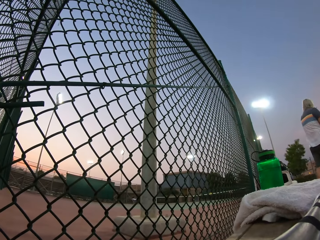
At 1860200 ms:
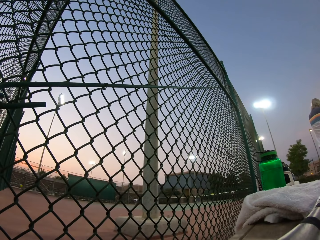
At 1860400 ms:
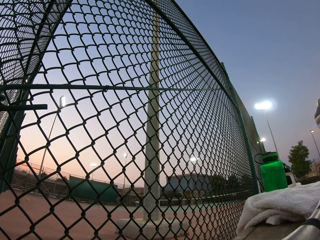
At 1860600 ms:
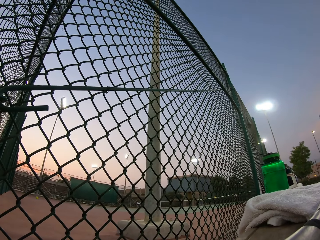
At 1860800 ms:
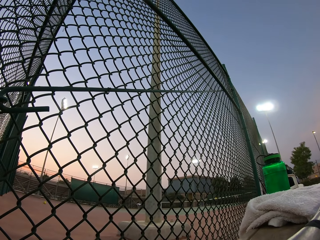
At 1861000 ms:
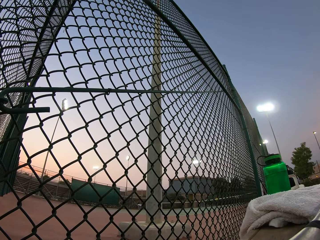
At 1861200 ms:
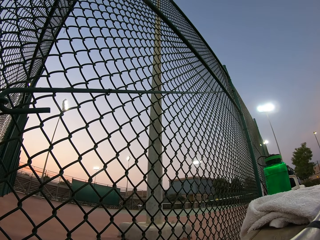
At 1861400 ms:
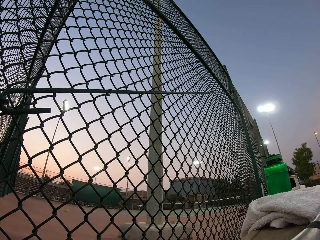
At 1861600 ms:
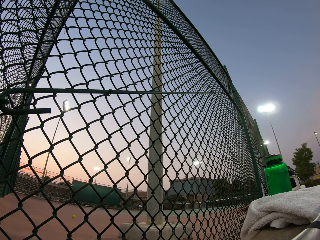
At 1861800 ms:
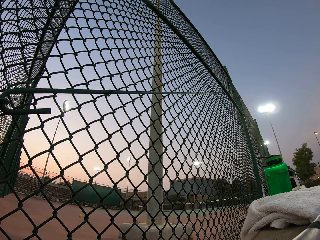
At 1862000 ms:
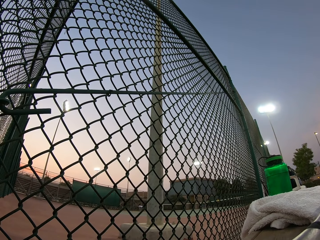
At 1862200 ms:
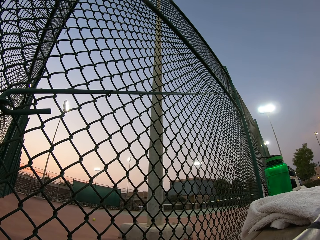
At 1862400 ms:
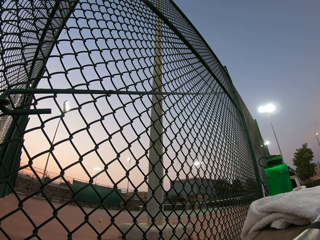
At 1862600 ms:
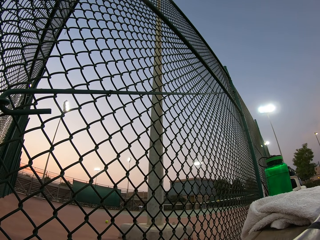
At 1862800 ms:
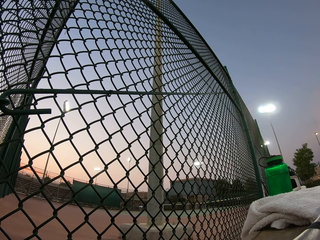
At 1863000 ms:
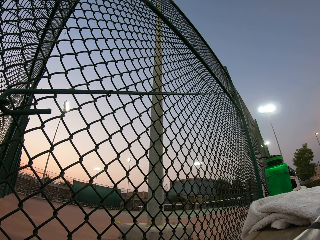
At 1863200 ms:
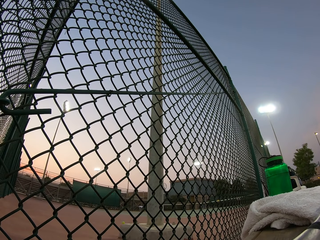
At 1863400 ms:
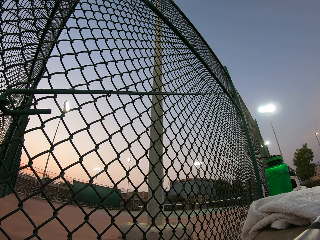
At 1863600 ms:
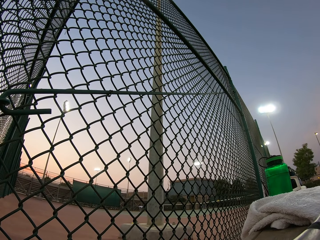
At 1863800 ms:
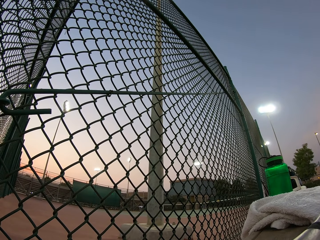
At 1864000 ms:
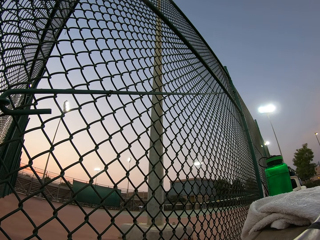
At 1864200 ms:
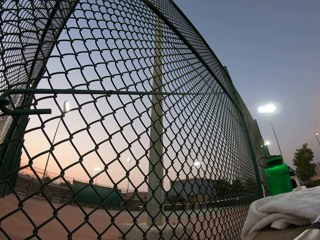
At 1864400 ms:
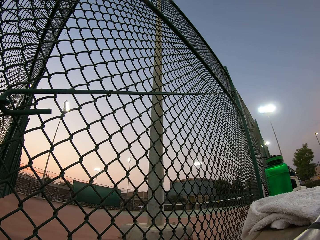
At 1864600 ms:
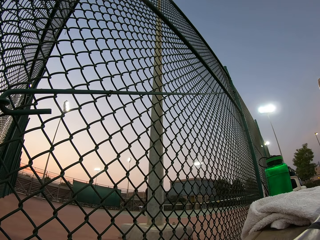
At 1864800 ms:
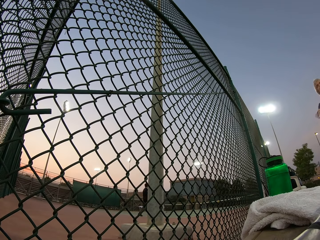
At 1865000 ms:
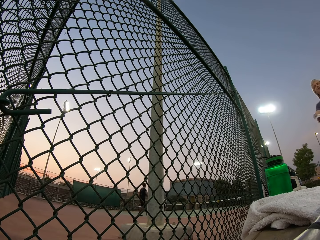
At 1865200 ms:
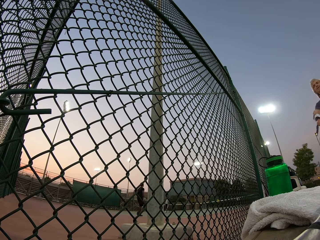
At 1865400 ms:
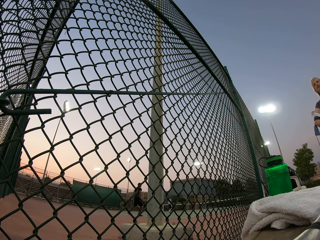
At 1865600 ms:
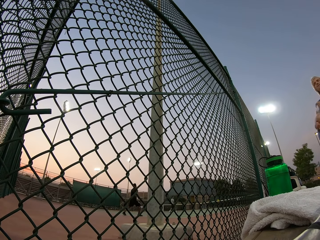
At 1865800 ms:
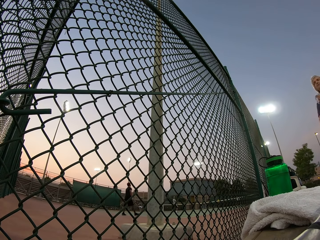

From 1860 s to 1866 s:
The camera wearer stares at the pitch.

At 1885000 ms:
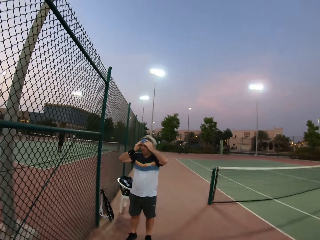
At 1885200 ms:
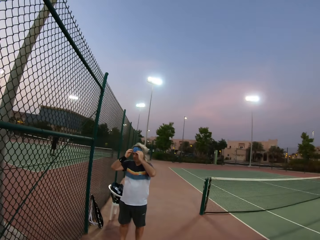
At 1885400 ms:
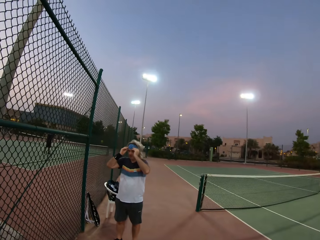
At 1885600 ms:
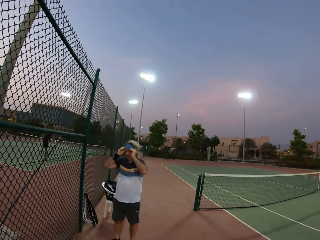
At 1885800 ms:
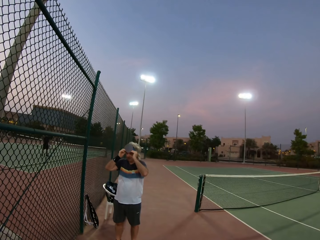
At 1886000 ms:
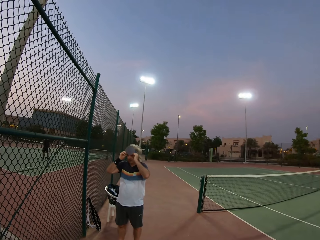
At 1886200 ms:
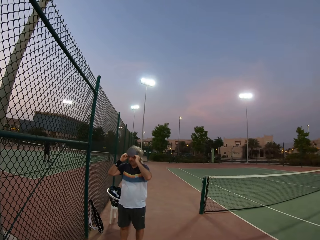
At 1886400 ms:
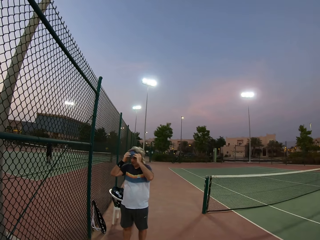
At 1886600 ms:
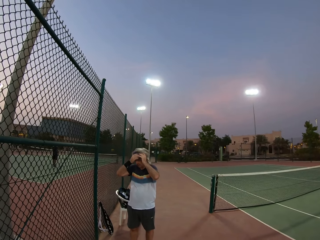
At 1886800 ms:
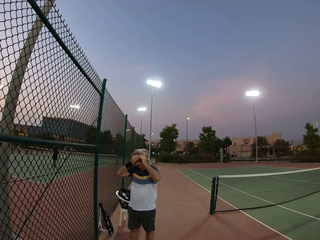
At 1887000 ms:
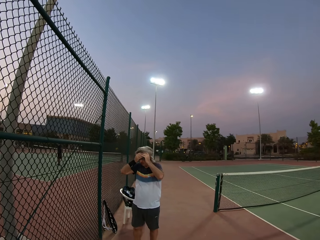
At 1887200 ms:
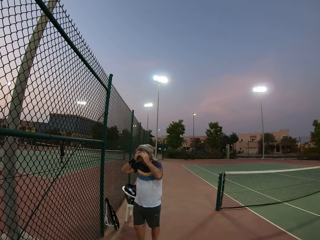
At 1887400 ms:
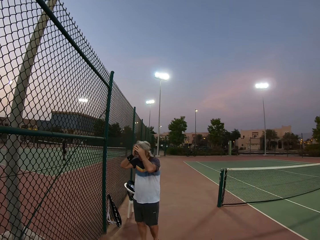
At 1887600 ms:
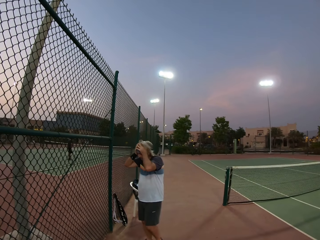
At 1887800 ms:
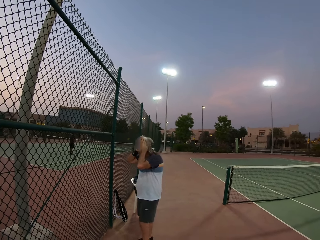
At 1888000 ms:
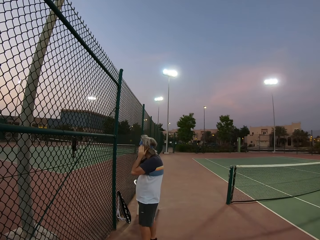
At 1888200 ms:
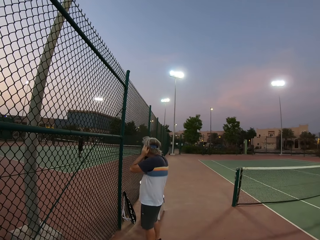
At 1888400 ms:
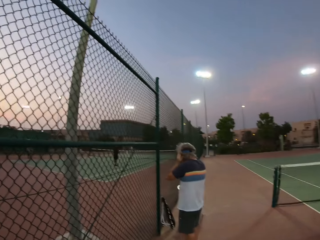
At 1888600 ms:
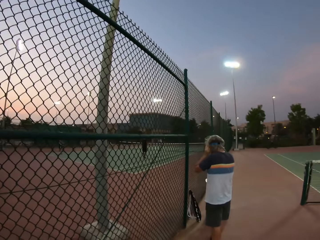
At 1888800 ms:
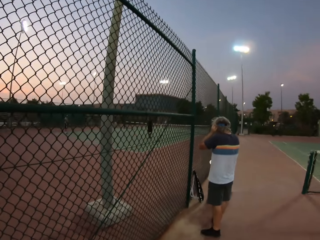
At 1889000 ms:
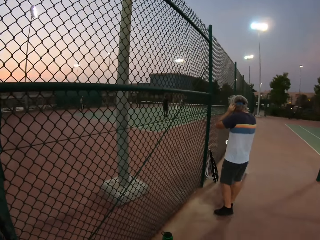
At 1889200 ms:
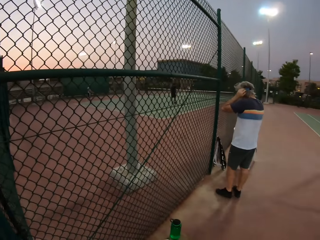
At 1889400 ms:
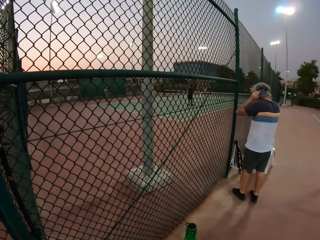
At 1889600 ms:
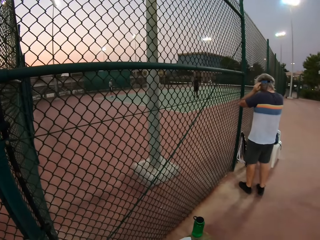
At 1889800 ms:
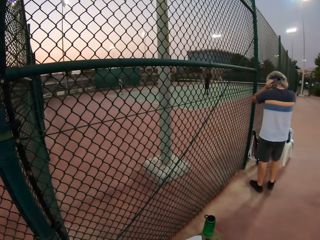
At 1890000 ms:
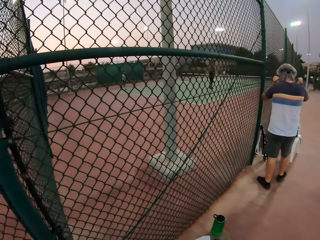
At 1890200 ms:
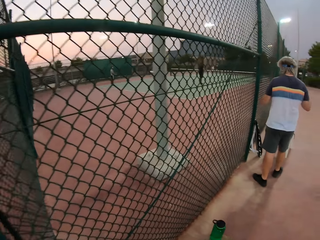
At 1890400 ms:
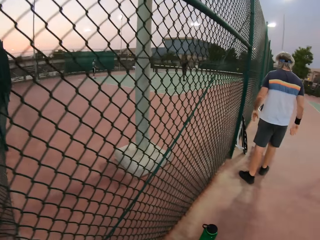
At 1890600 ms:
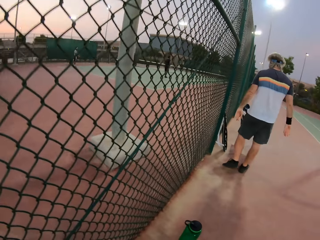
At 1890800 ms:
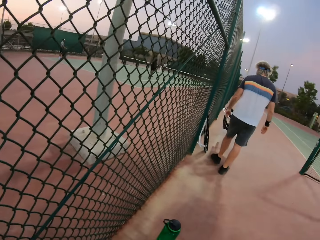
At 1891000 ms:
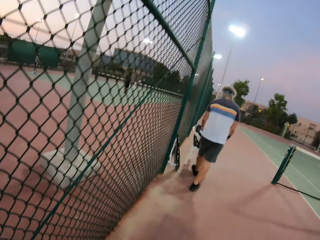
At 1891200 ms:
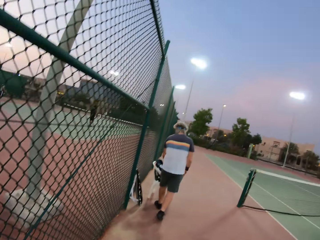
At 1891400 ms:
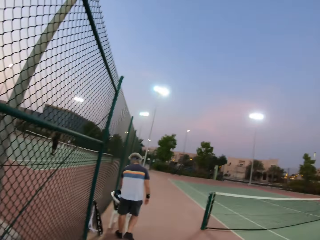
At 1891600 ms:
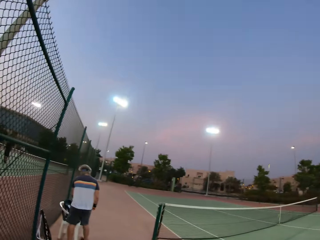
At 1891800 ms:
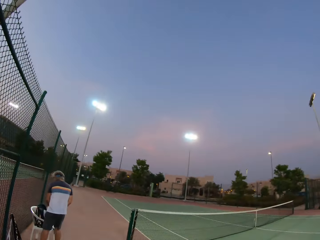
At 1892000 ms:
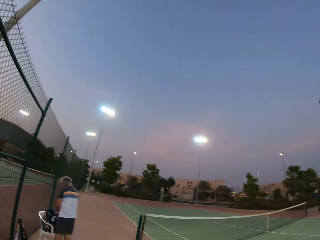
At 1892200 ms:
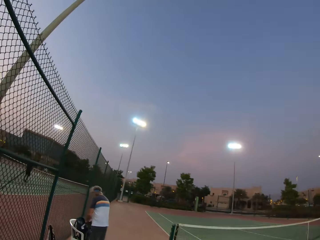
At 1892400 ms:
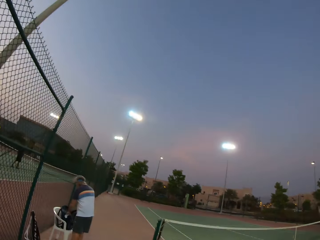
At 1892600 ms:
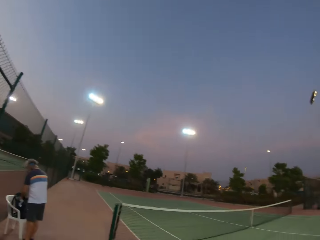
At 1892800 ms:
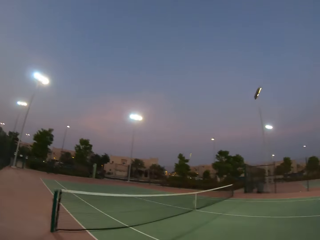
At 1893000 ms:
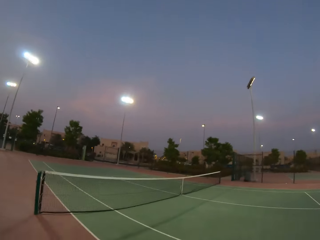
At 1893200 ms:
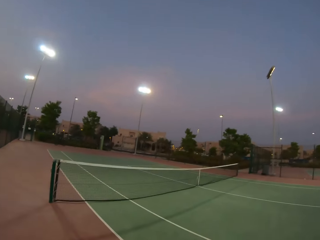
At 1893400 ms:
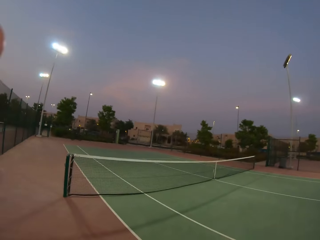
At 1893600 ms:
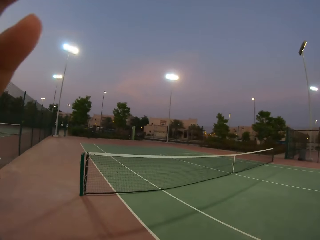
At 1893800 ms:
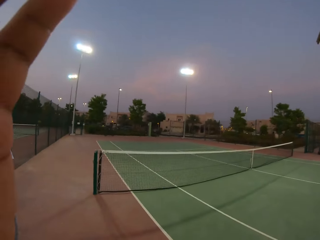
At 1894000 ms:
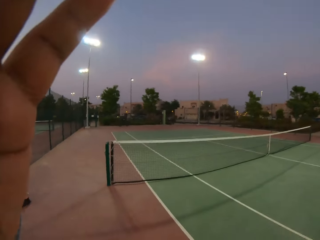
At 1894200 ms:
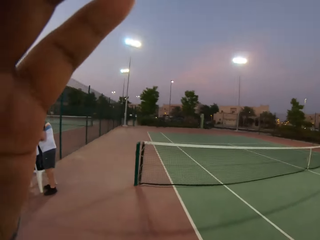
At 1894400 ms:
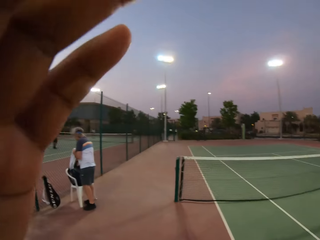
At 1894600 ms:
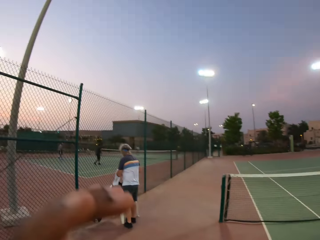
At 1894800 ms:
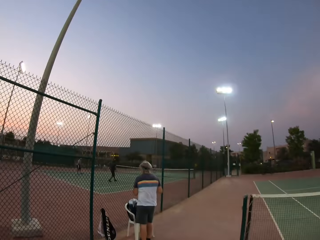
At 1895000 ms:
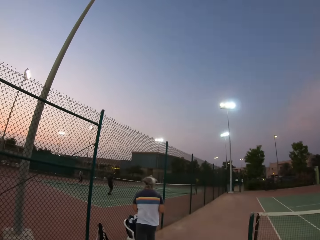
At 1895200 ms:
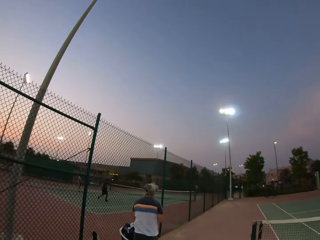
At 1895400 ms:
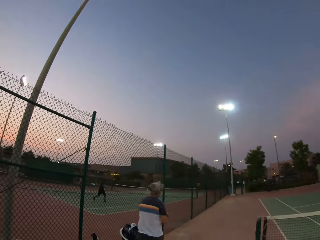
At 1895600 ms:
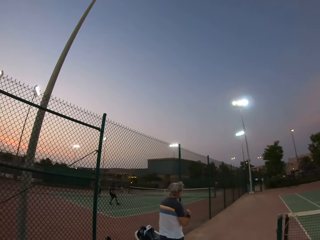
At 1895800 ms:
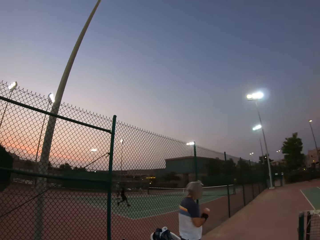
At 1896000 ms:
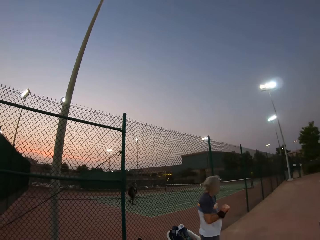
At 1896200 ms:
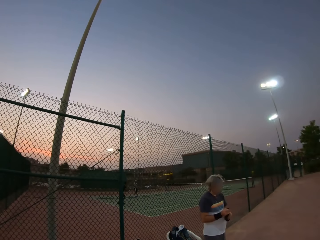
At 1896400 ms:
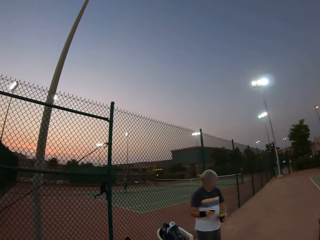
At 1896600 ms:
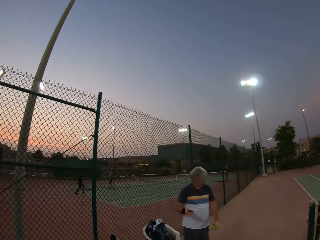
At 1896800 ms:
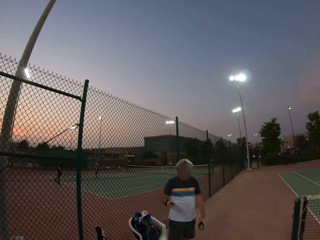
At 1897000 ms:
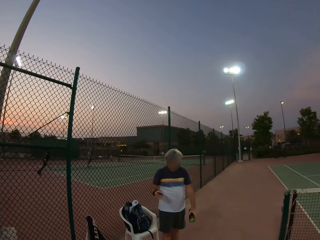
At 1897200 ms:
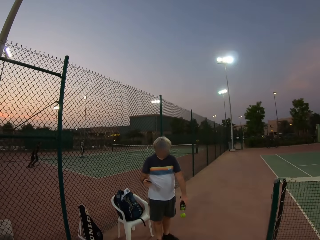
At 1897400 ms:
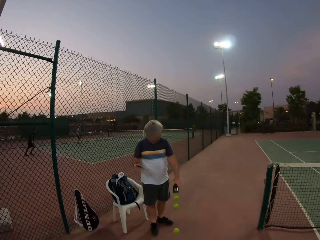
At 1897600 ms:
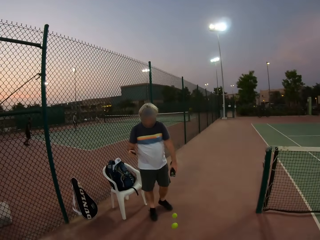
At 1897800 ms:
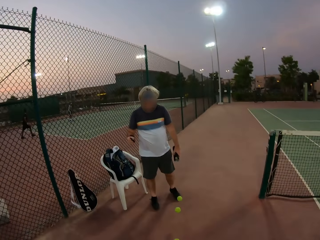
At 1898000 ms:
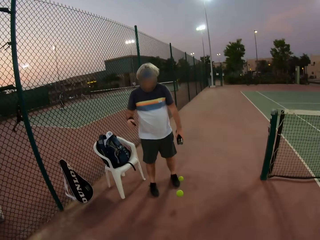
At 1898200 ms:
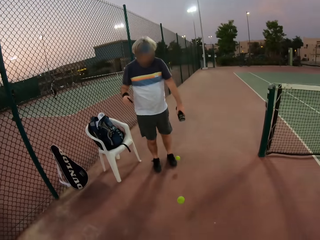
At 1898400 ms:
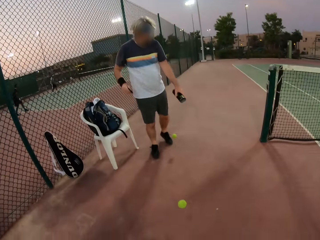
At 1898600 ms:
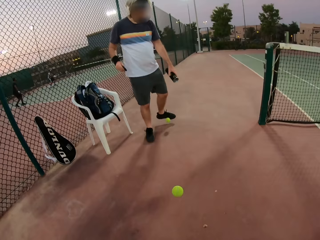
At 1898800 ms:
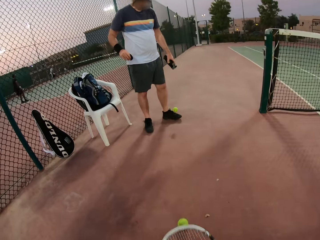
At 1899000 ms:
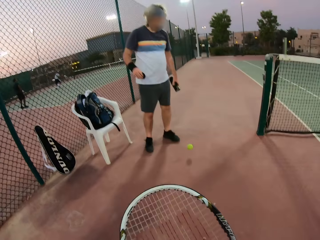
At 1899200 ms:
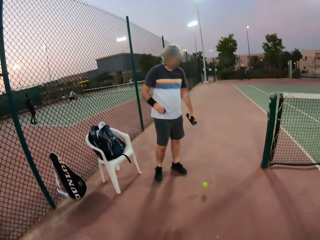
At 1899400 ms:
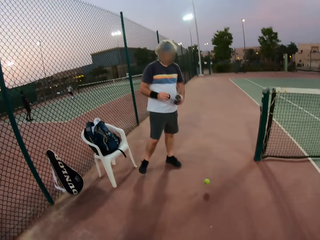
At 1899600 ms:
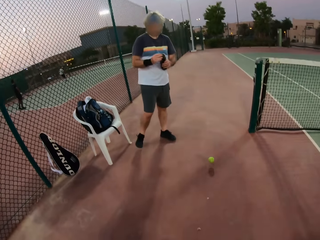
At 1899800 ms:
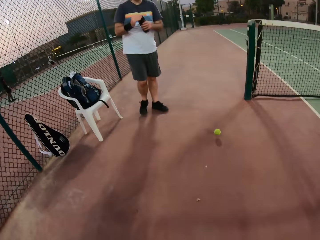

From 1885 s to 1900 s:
The camera wearer stares at the pitch.
